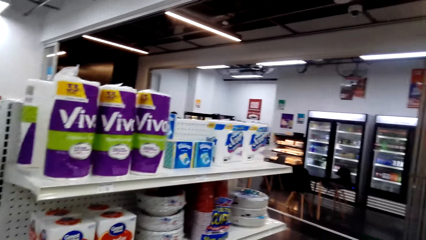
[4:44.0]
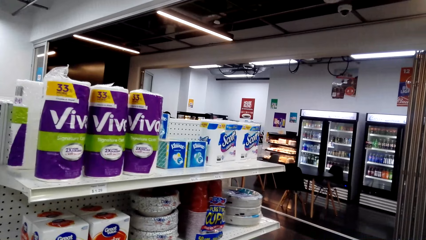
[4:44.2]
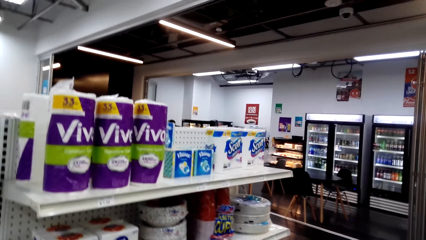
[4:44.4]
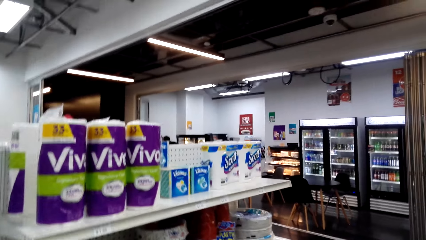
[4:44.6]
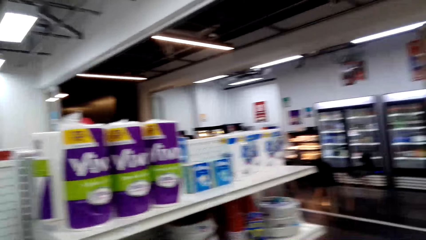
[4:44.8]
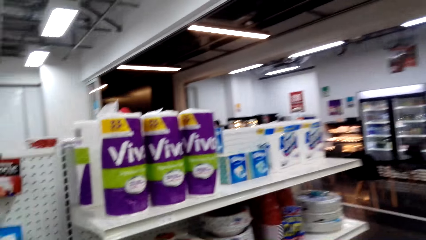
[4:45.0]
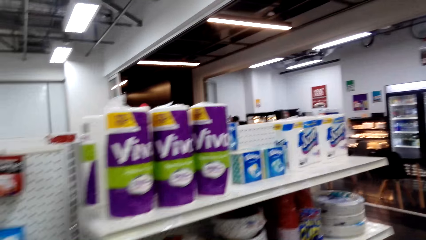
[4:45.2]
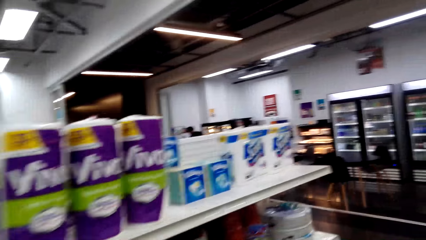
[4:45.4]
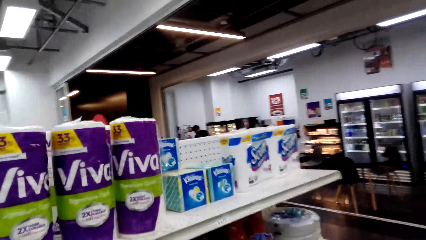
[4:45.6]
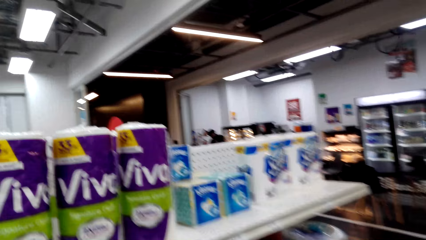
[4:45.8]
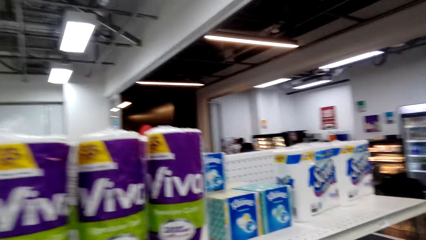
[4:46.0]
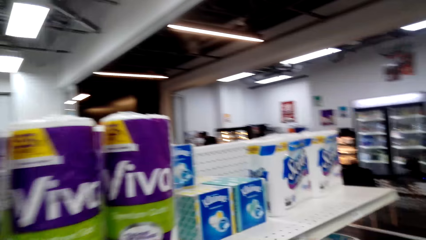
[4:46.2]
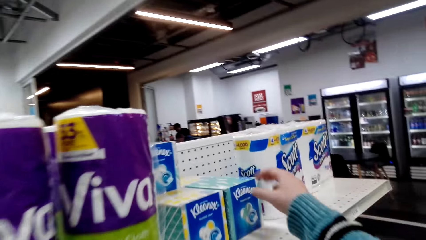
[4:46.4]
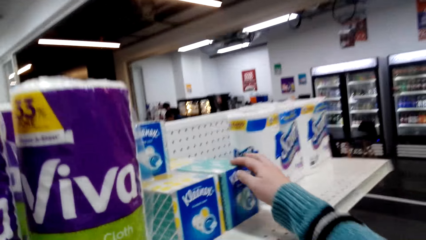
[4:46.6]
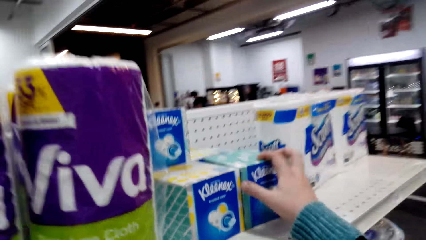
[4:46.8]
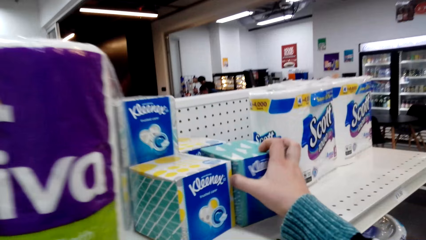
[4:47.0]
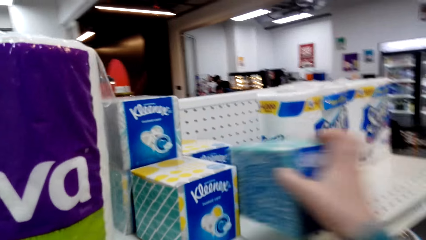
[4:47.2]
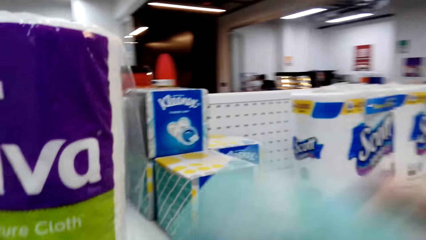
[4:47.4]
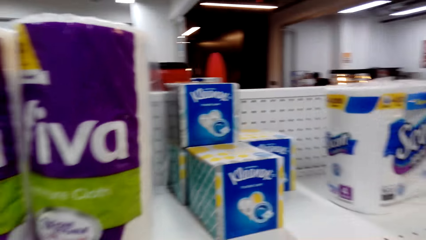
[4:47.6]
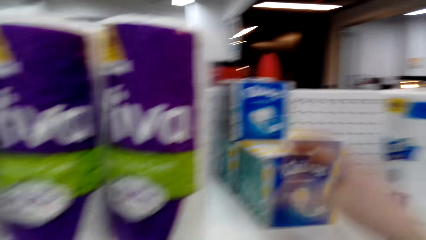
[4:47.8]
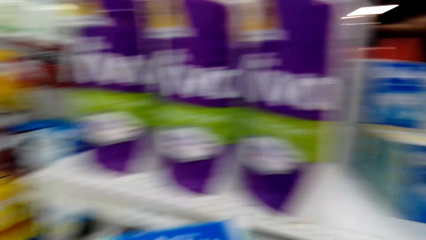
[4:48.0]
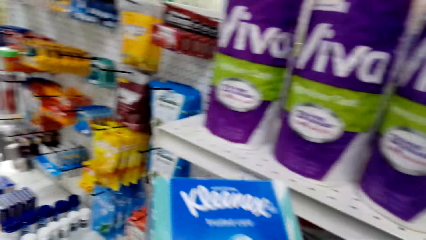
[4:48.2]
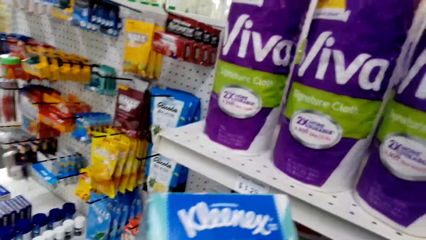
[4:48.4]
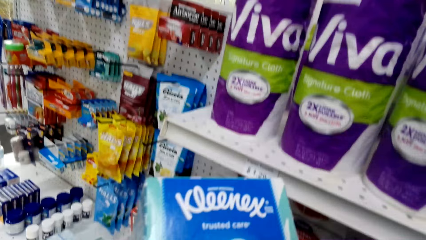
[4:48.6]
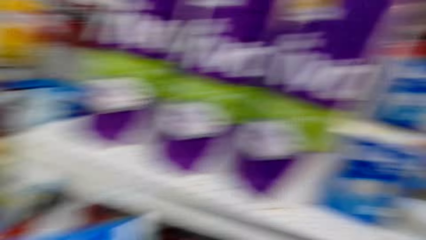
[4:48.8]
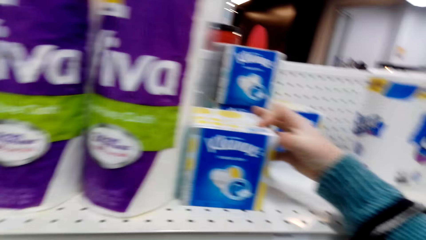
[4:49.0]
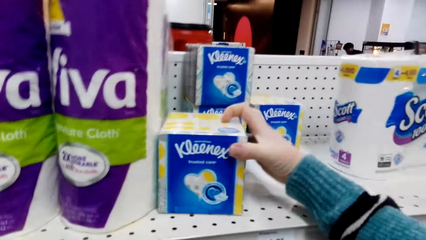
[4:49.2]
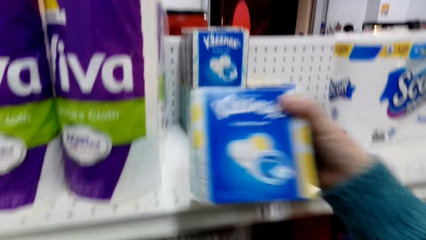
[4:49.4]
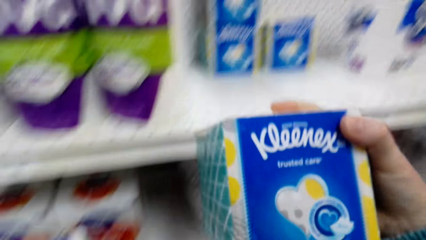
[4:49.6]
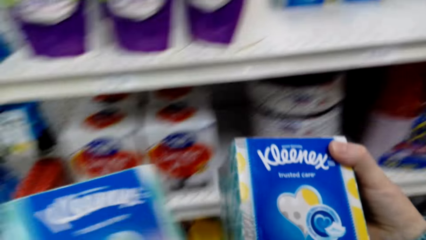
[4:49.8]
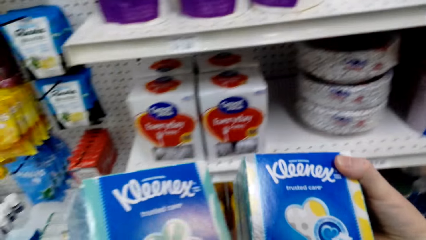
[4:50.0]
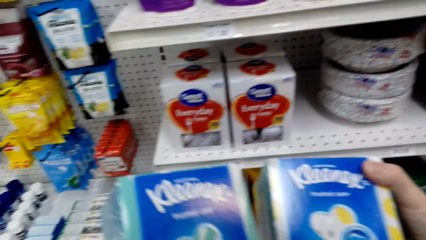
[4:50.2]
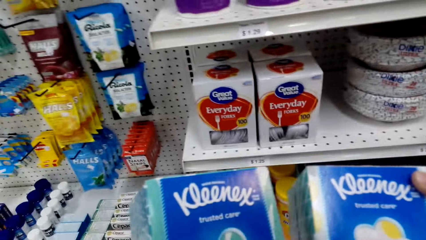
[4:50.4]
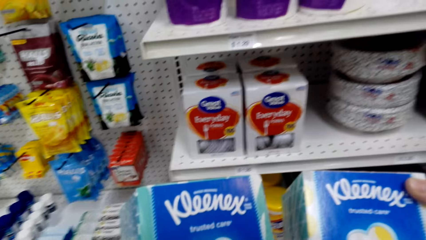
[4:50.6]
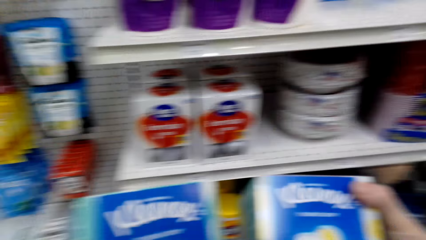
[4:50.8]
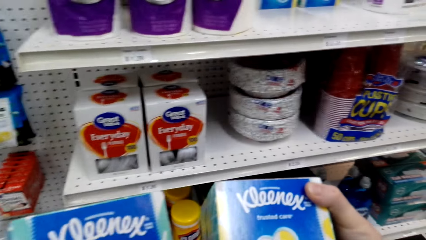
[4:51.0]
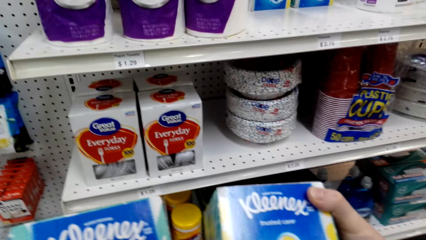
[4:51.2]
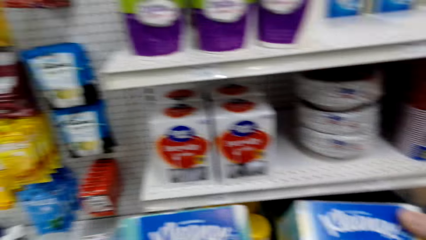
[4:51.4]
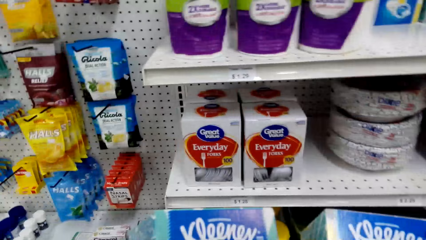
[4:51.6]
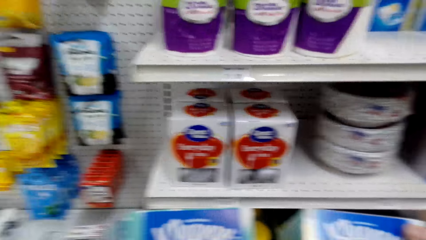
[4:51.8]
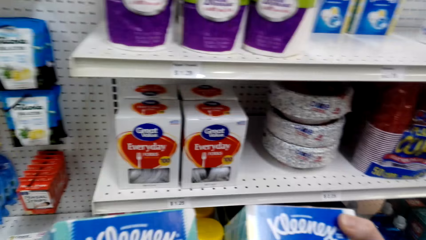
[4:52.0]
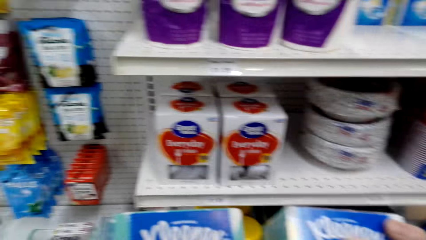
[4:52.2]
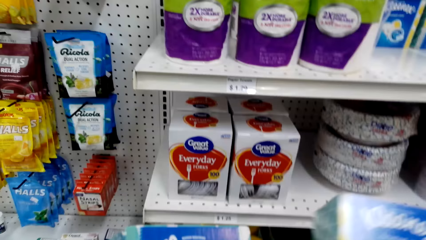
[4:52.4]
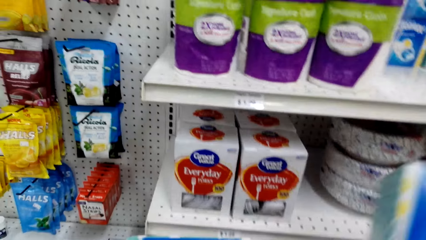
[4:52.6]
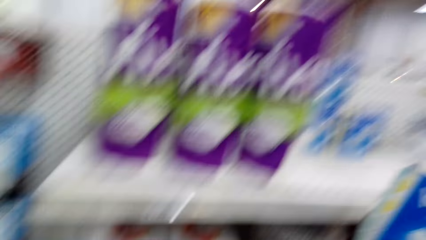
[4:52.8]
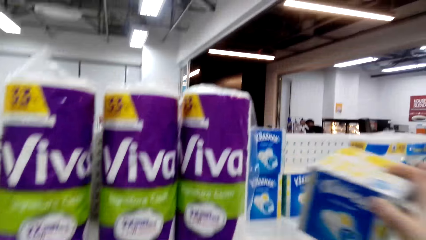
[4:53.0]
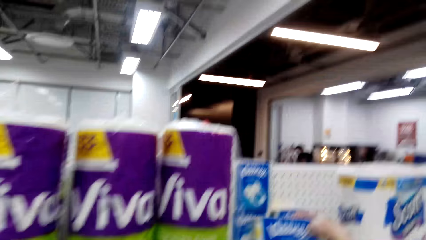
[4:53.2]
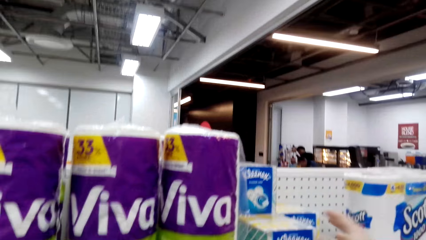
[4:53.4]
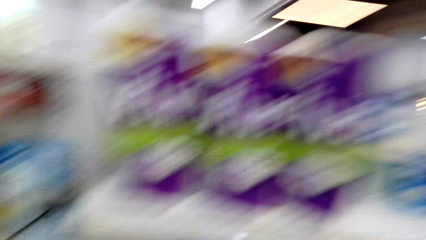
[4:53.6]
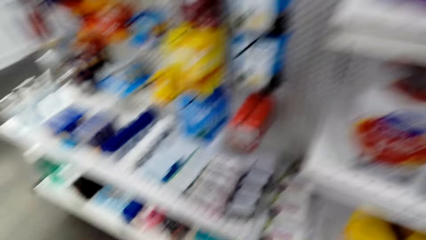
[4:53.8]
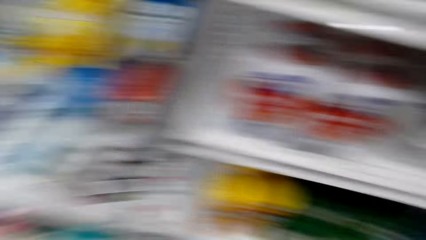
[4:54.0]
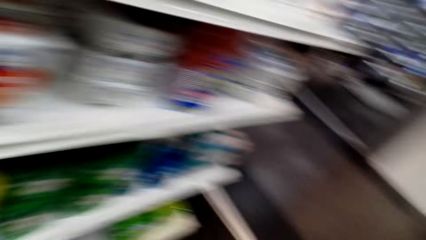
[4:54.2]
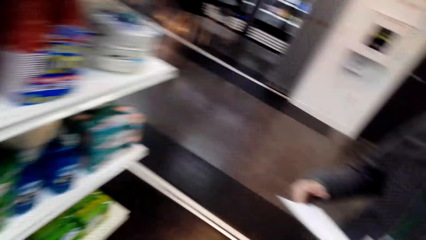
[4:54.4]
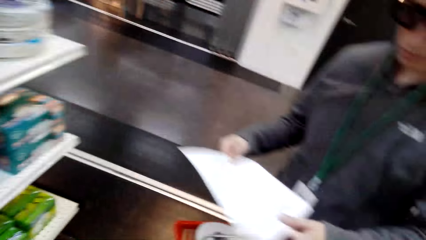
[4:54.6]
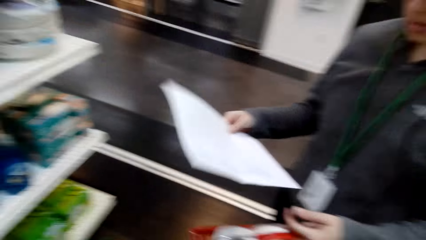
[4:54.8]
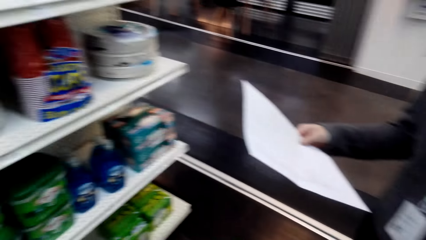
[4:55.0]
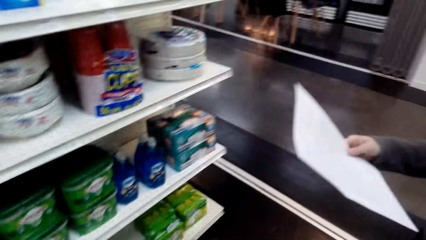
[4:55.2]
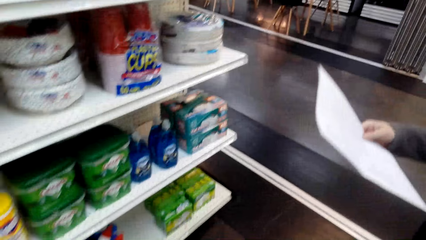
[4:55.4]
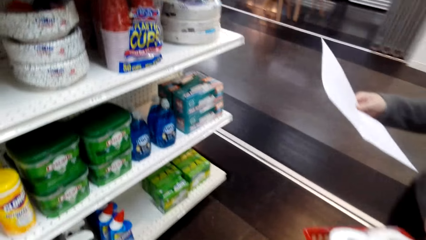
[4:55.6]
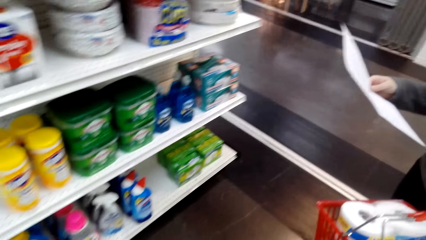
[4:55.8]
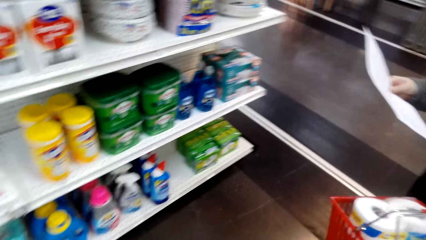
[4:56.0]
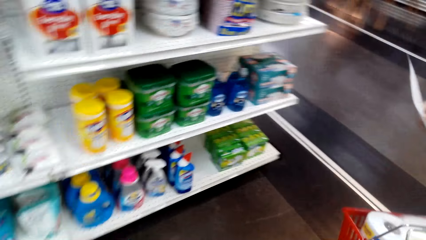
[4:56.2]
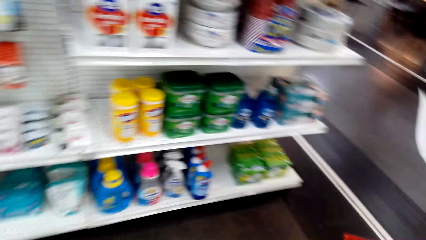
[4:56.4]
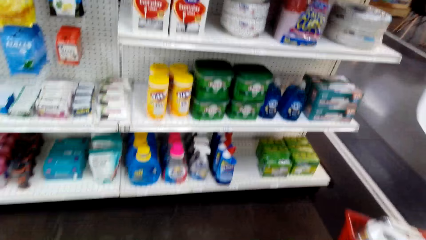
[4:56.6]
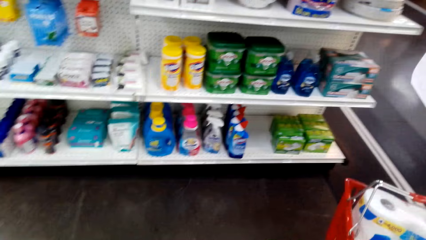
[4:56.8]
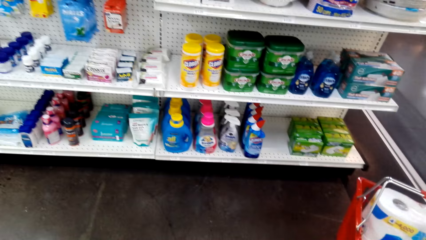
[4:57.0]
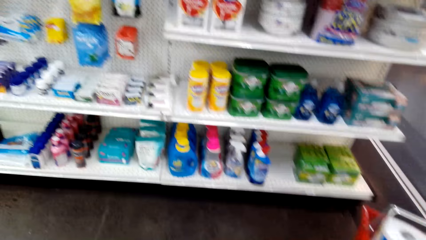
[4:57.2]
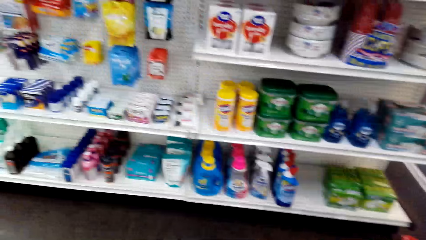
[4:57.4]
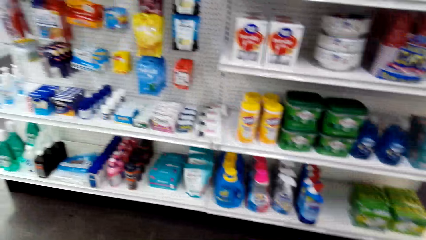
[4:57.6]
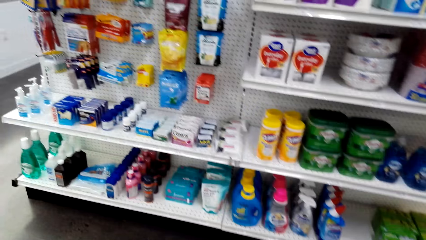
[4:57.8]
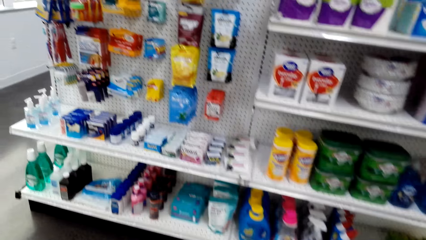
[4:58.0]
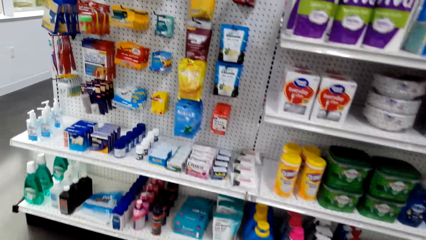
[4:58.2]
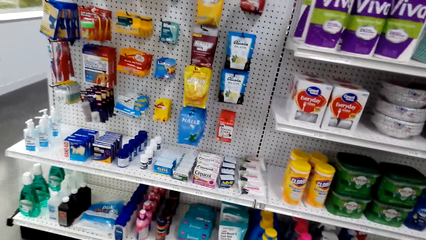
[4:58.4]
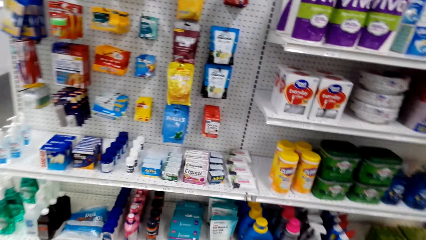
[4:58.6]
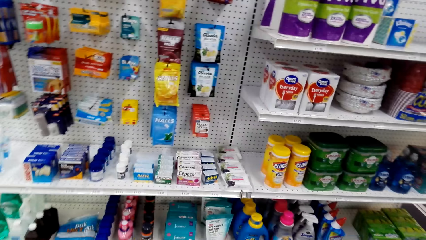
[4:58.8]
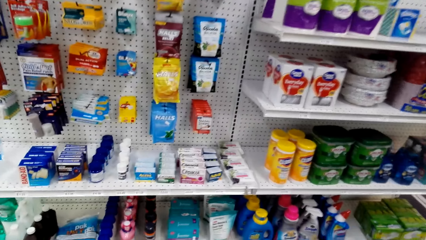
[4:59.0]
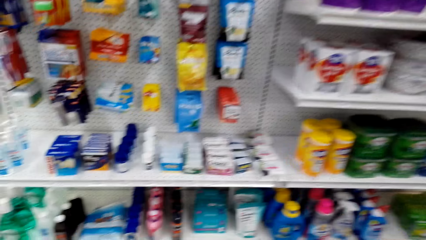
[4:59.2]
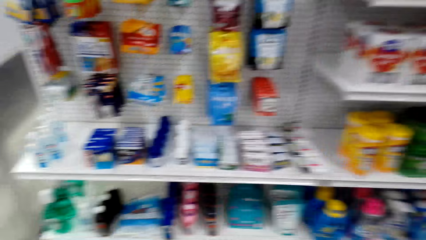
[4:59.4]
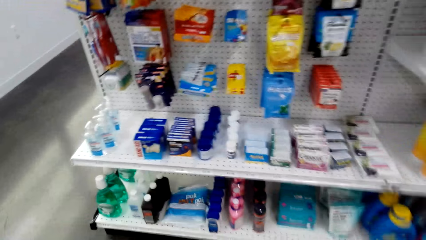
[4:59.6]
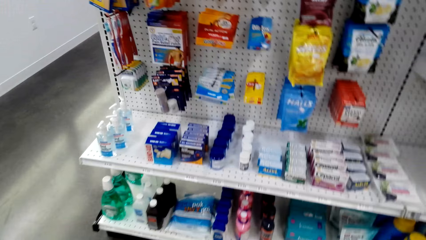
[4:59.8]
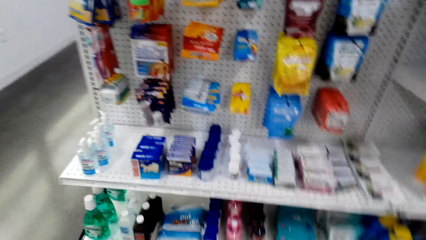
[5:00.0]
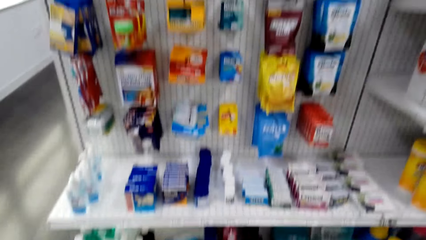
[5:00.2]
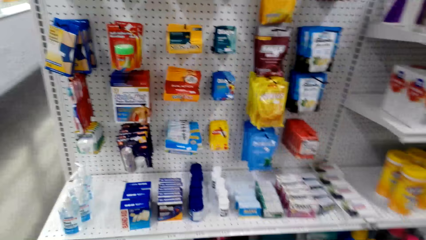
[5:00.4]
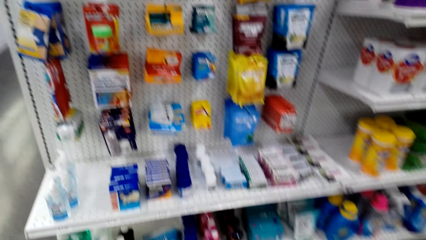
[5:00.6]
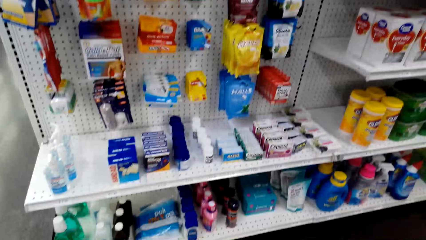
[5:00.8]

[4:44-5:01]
The camera wearer picks a serviette pack from the shelf. They check writings on the serviette pack. They pick the serviette pack from the shelf. They check writings on the serviette pack. They put the serviette pack on the shelf. They look around. A woman checks a shopping list. The camera wearer walks around.
